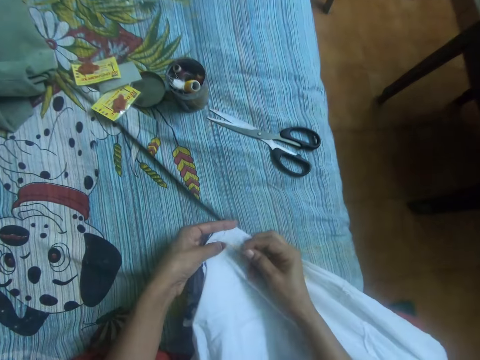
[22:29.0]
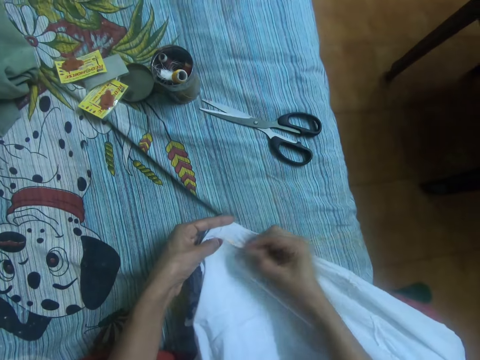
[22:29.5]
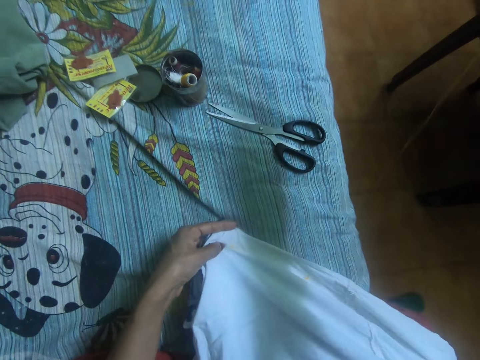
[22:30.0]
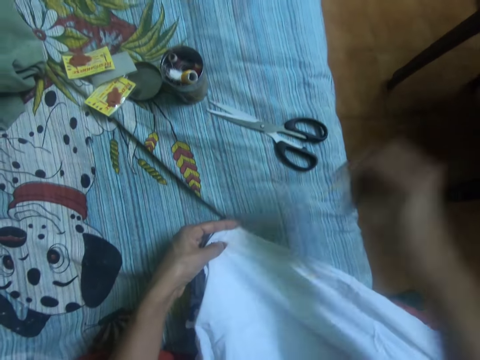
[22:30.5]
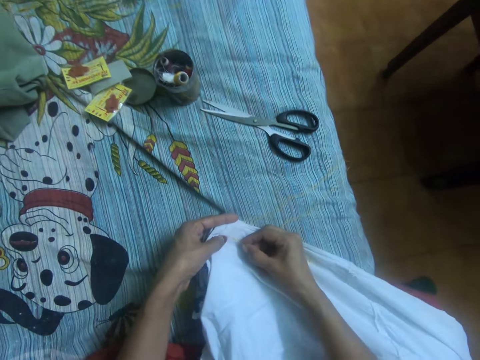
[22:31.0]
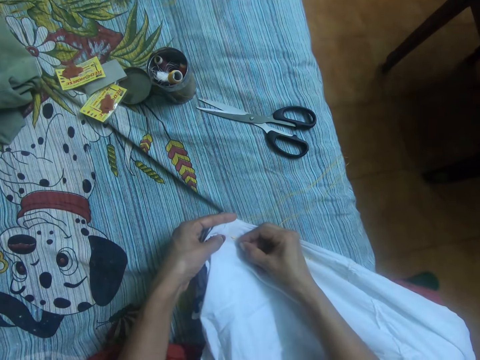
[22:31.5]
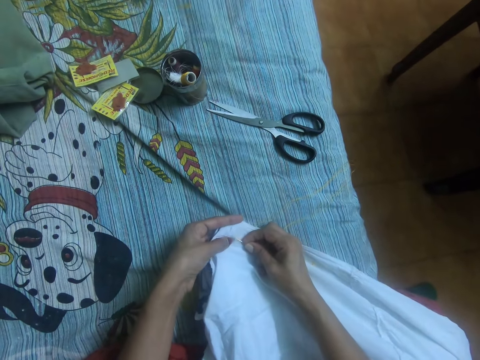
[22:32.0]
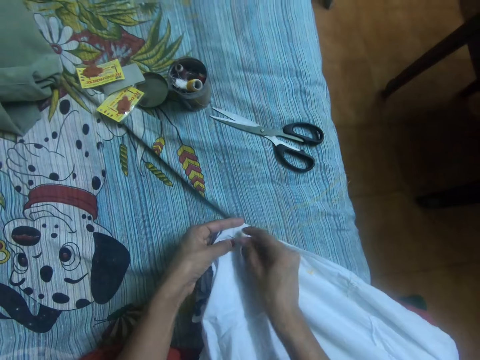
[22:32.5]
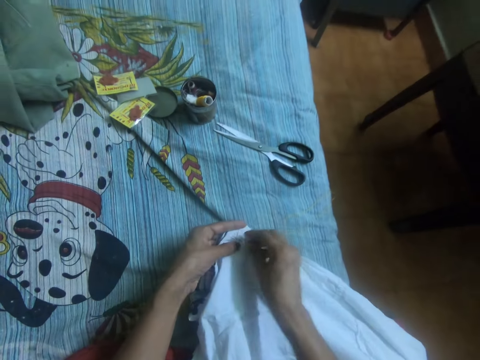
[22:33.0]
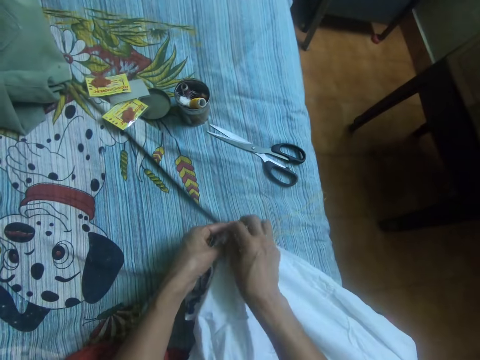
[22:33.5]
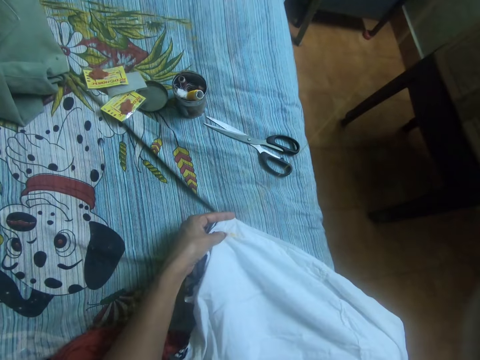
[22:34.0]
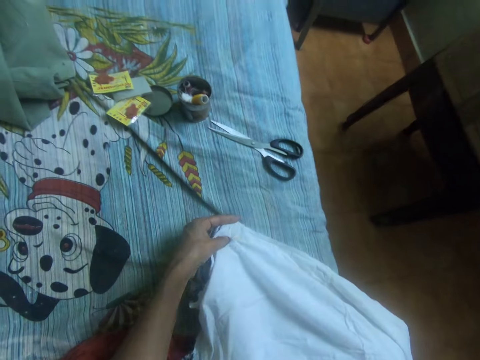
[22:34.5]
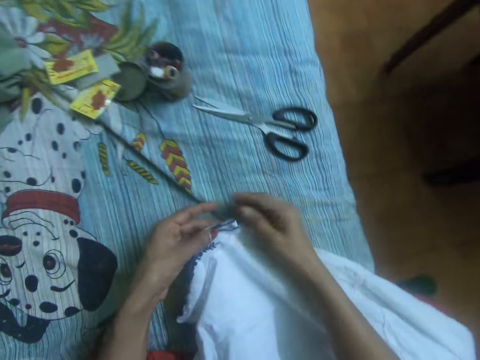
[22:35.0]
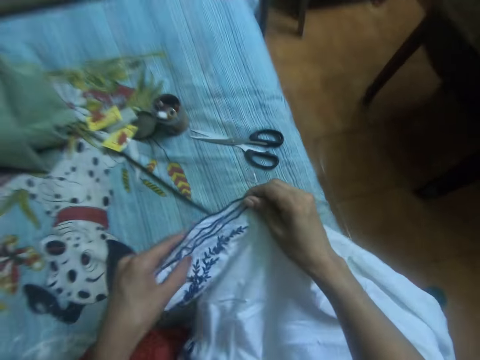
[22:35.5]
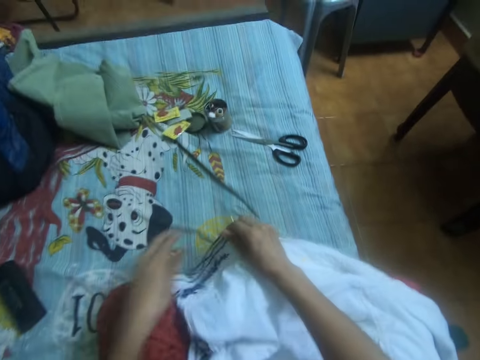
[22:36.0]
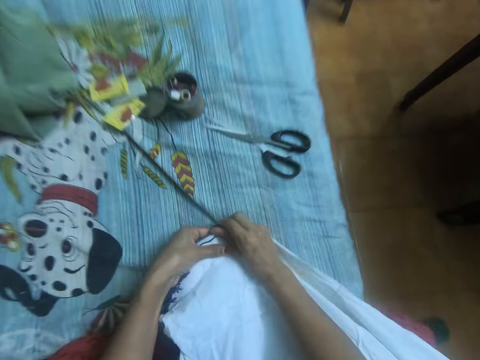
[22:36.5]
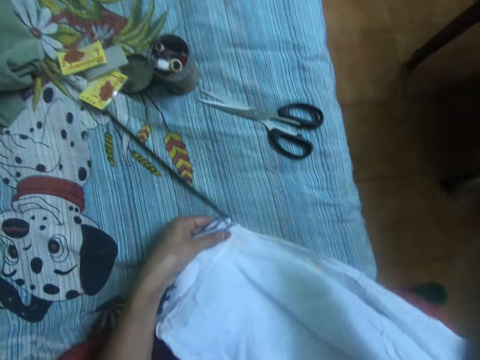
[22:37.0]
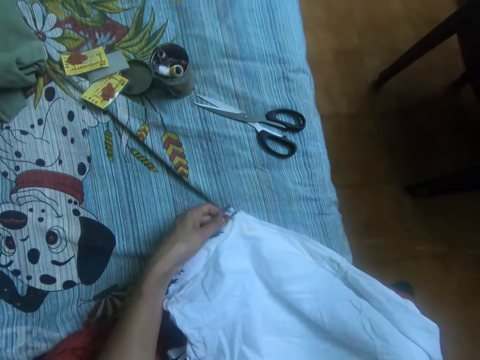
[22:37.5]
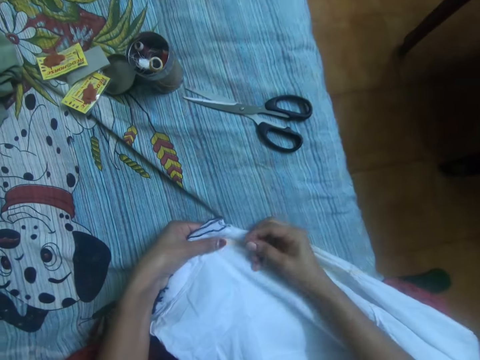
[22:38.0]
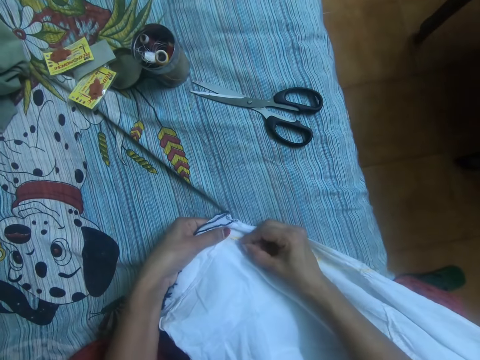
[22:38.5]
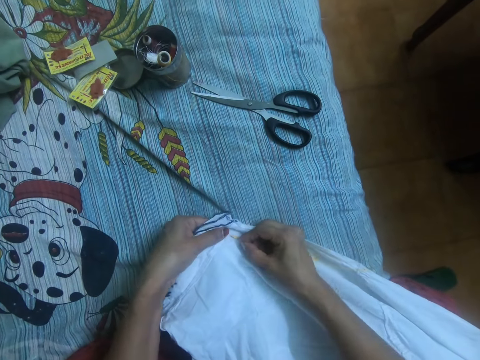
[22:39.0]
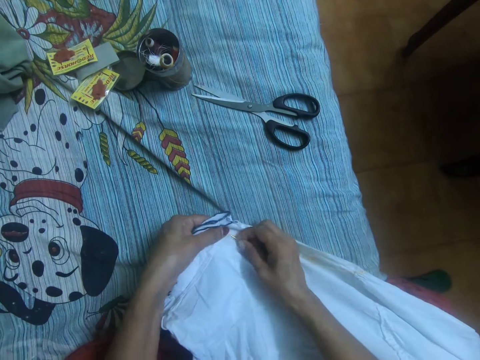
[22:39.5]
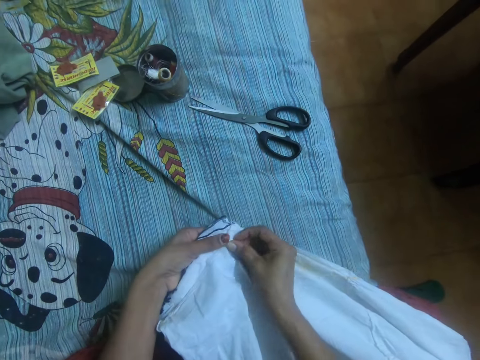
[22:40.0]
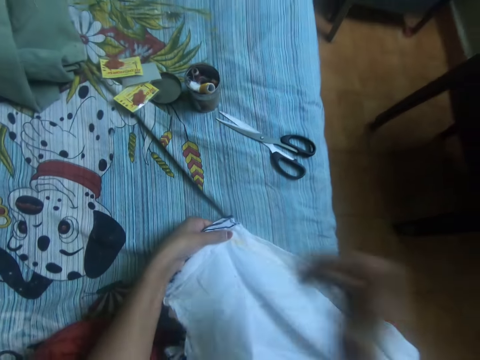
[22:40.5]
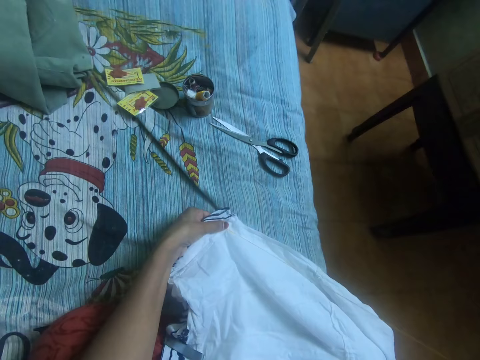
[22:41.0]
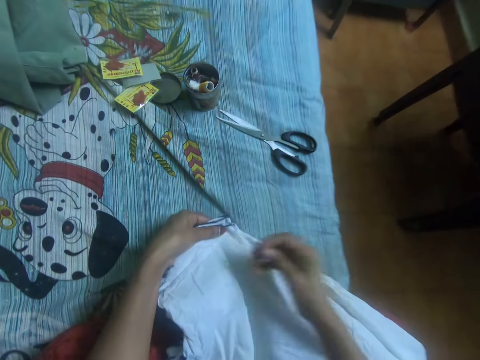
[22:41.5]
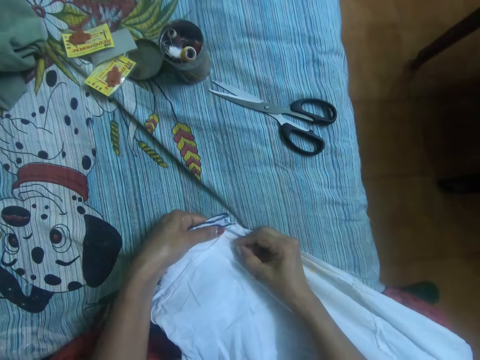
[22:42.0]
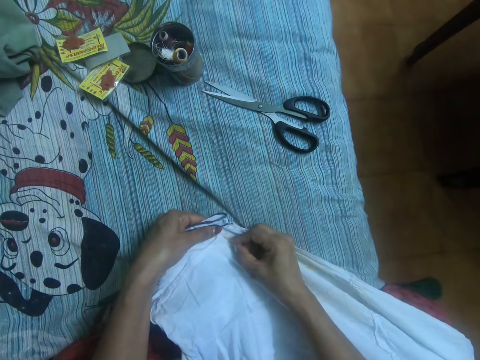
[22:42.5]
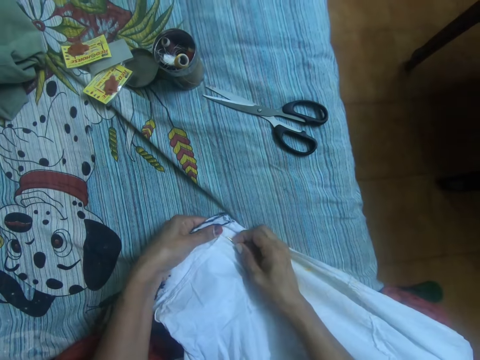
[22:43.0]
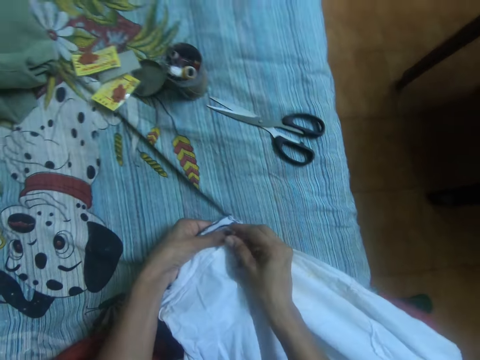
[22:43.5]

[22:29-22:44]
The camera wearer sews a dress with a needle in her right hand in a room. She adjusts the dress with her two hands. She adjusts the thread with her right hand. She sews the dress with the needle in her right hand.

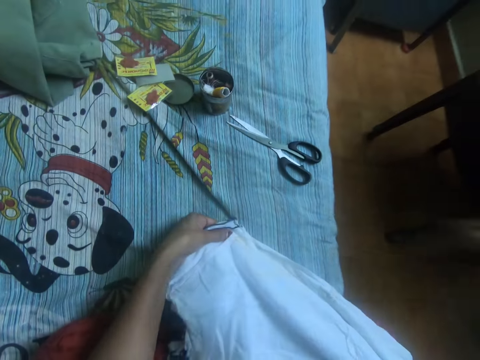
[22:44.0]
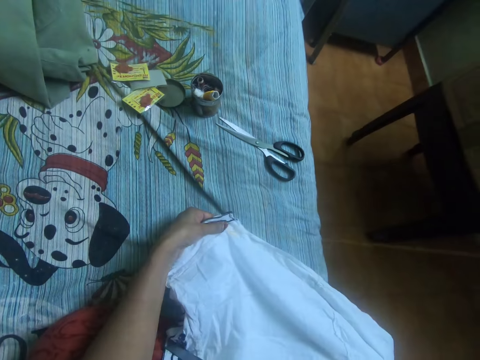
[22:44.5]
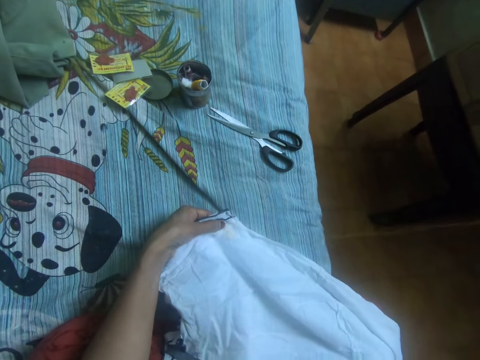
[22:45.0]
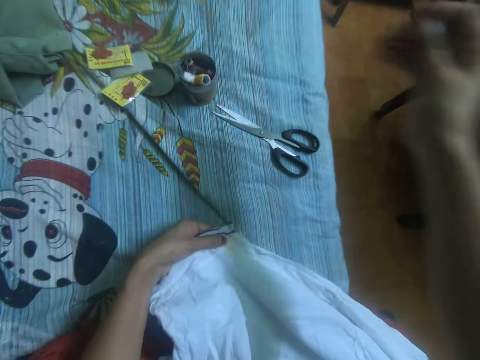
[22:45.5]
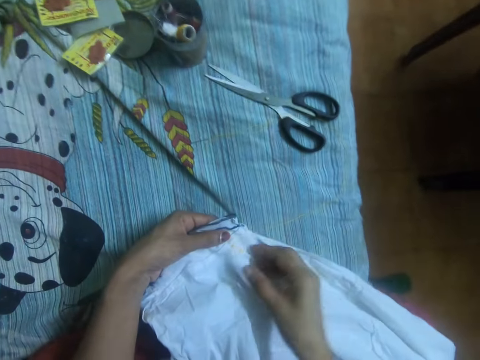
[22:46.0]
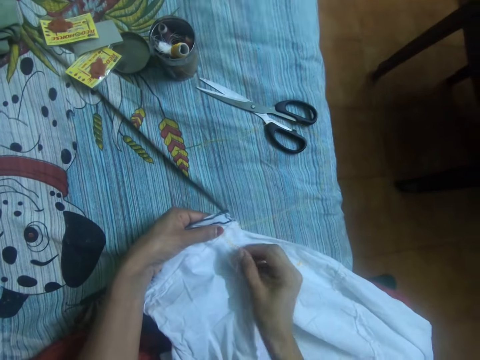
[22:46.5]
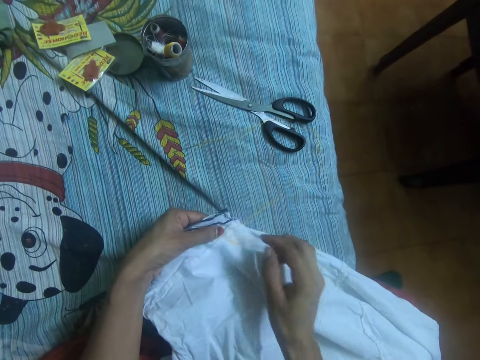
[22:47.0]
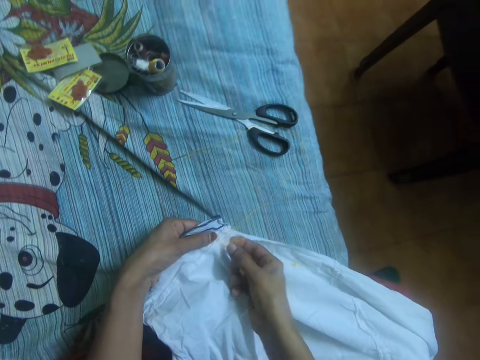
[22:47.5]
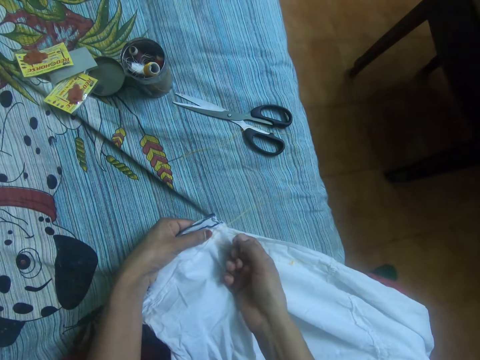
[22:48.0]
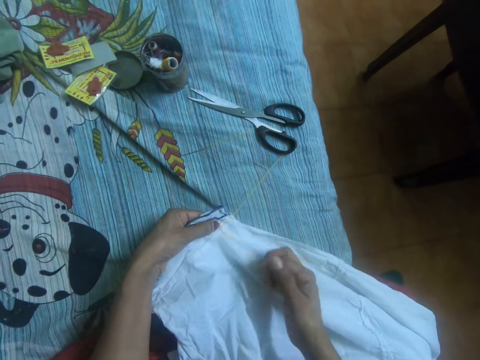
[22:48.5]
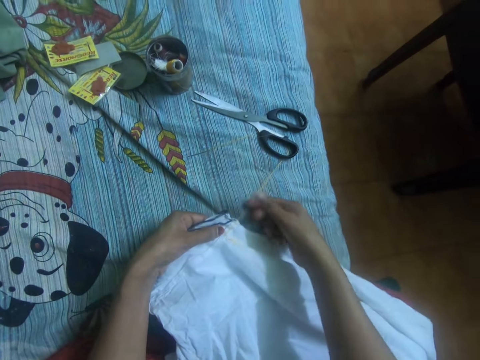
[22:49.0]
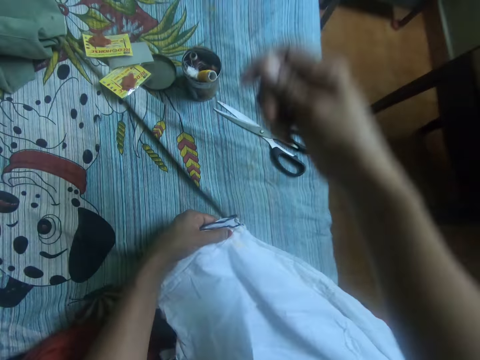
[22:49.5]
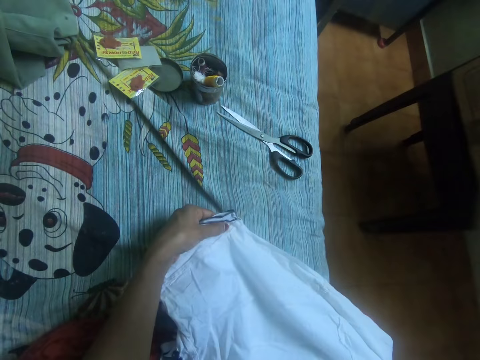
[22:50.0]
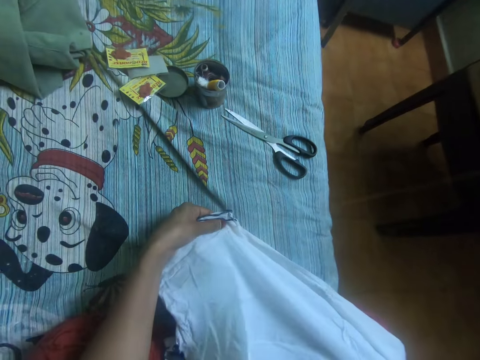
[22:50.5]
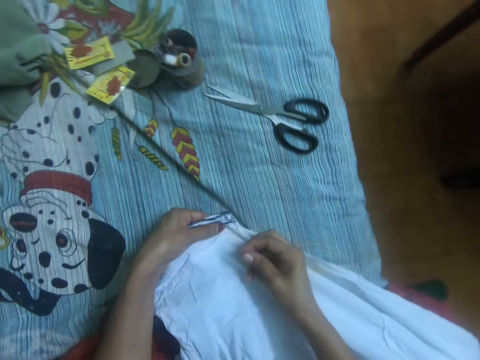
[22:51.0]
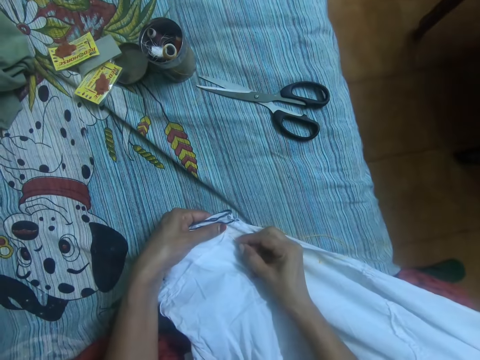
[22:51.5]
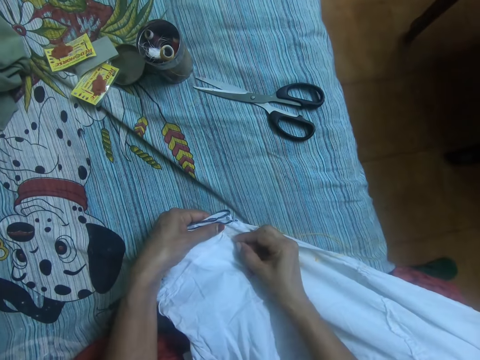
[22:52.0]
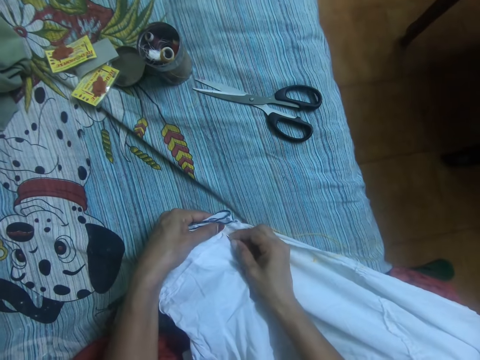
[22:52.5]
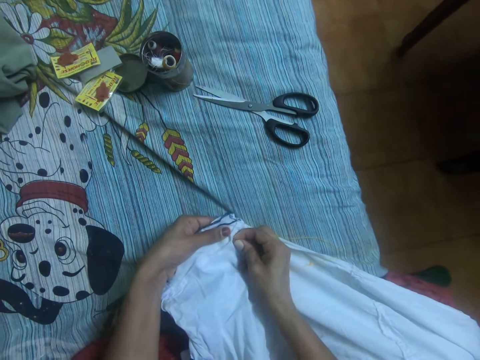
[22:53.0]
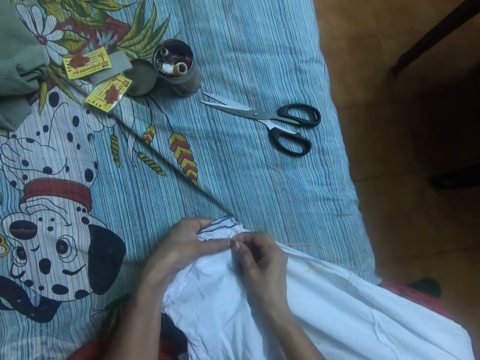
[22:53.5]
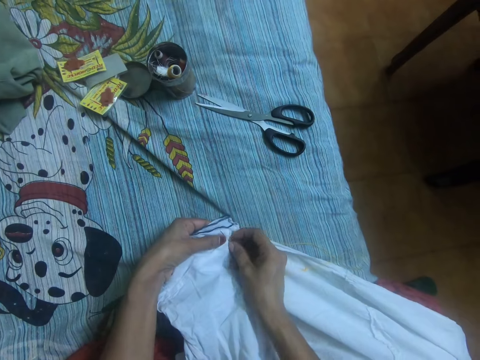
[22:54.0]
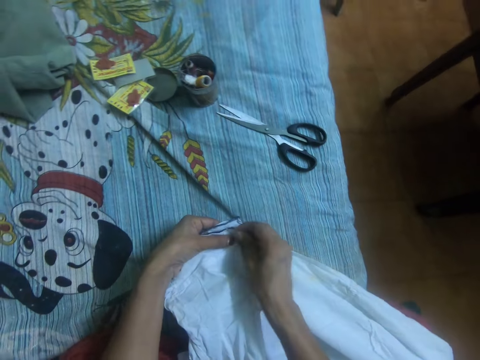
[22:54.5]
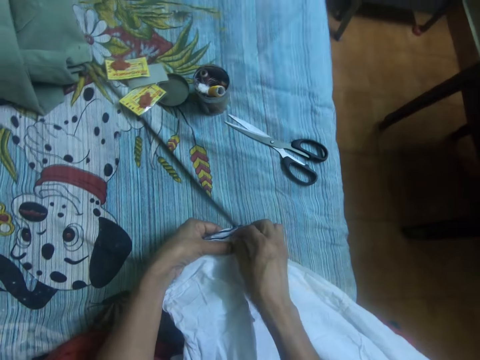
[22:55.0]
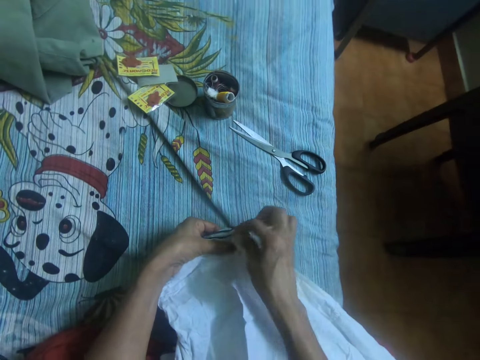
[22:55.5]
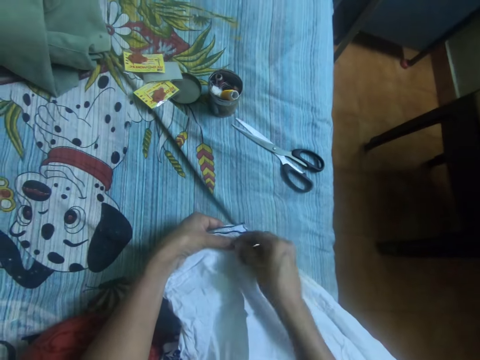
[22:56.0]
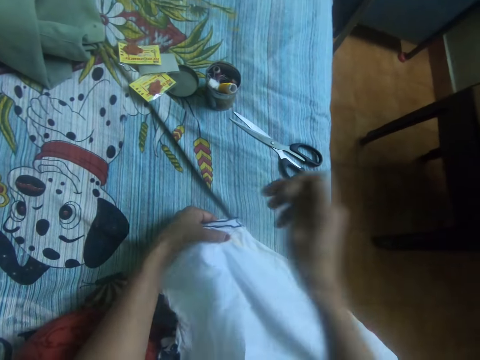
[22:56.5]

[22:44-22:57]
The camera wearer drops the needle in her right hand on the mattress. She pulls the string. She adjusts the thread with her right hand. She picks up the needle. She sews the dress with the needle in her right hand.
